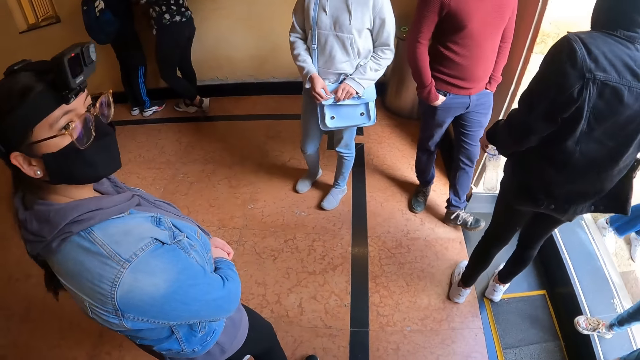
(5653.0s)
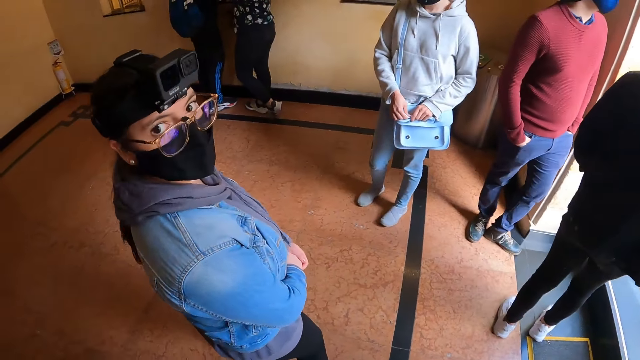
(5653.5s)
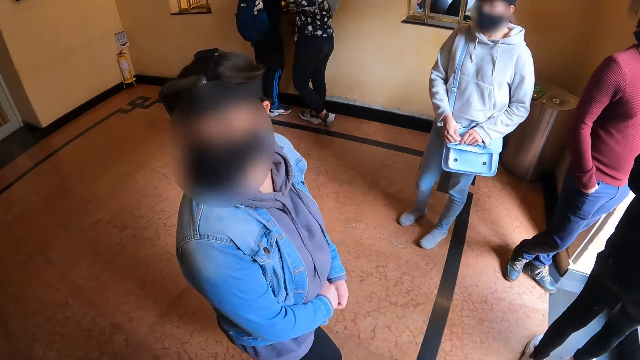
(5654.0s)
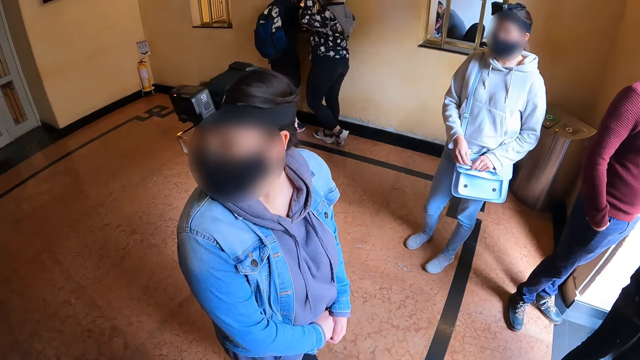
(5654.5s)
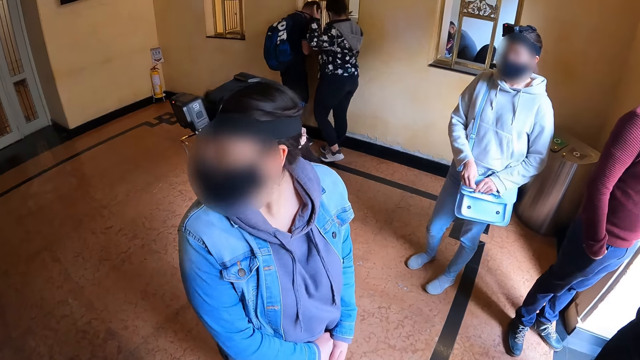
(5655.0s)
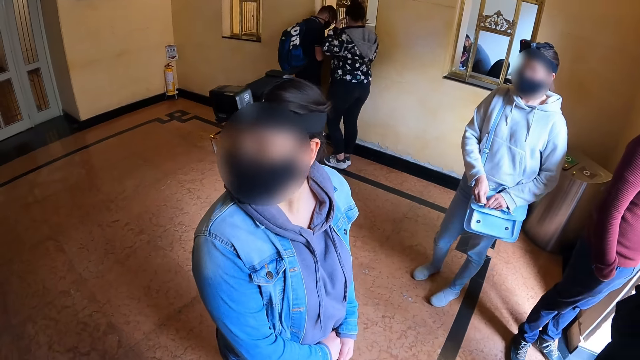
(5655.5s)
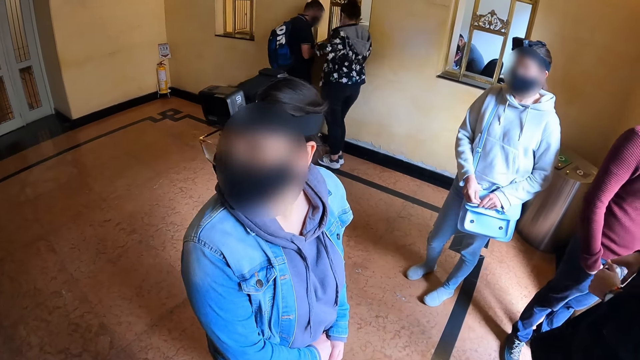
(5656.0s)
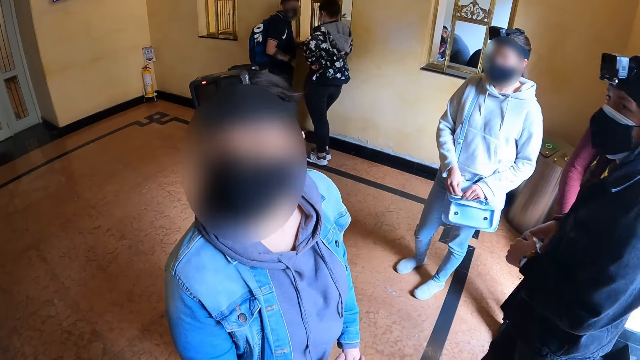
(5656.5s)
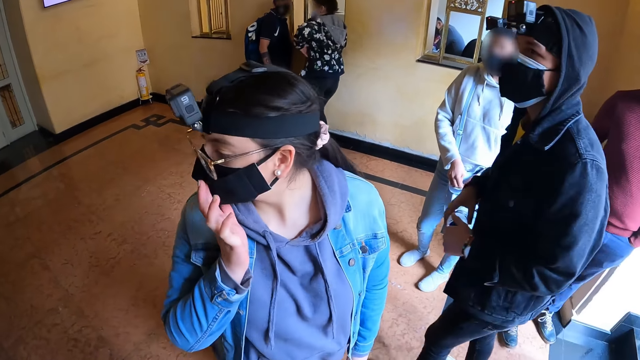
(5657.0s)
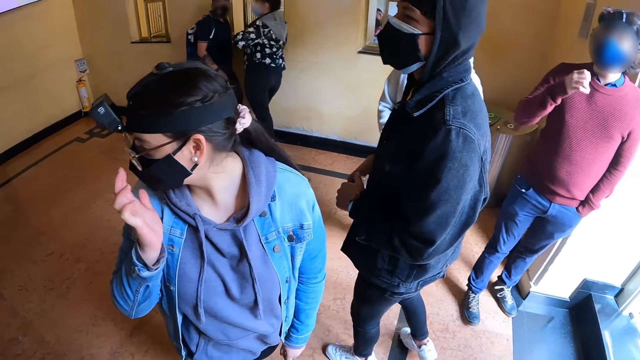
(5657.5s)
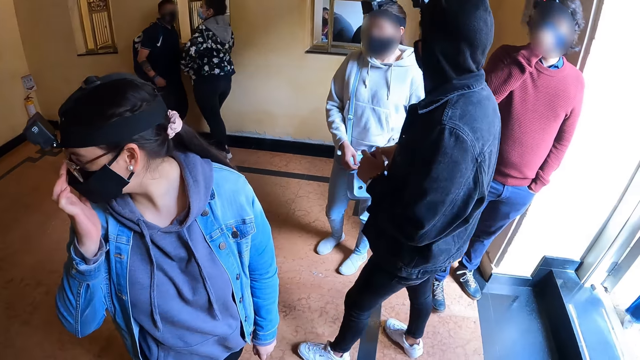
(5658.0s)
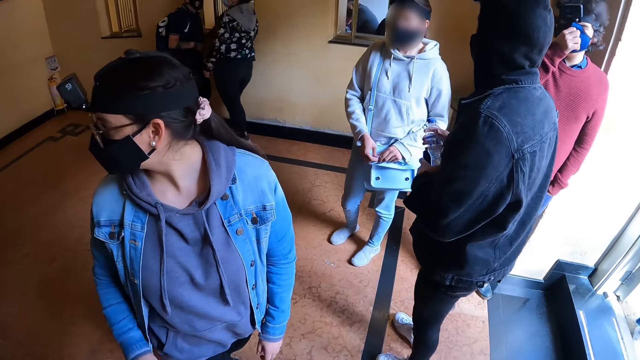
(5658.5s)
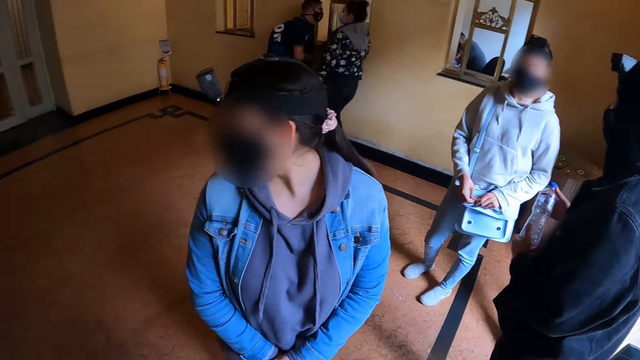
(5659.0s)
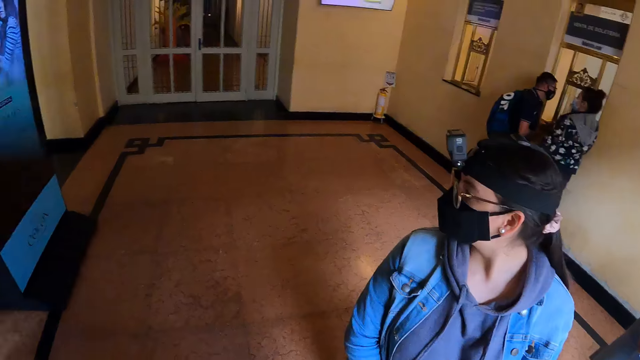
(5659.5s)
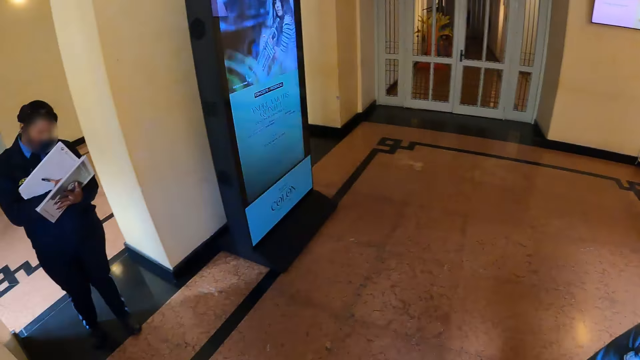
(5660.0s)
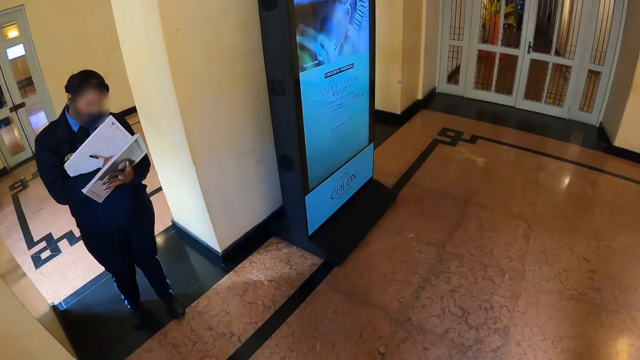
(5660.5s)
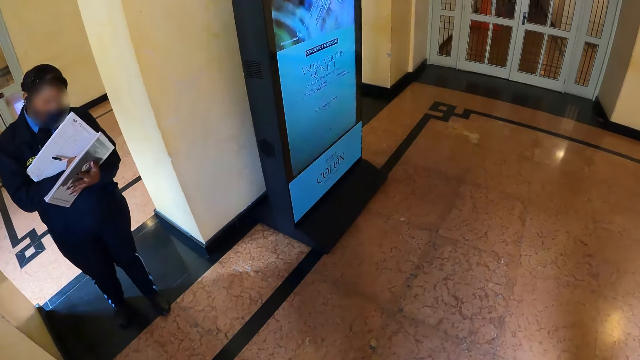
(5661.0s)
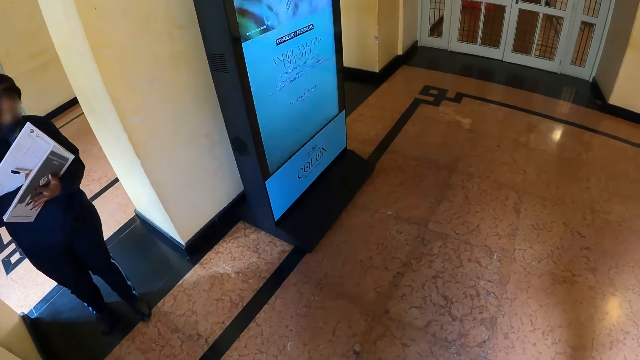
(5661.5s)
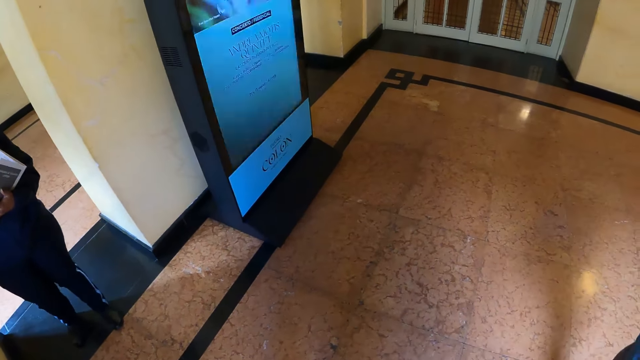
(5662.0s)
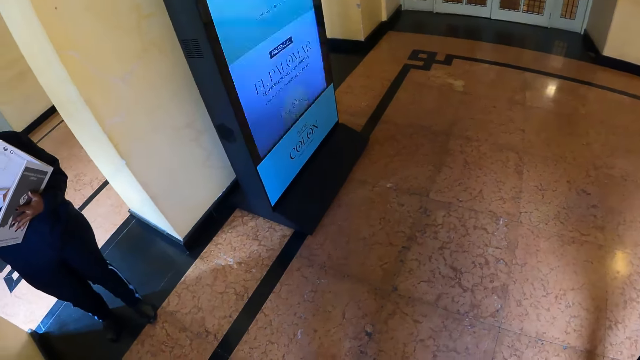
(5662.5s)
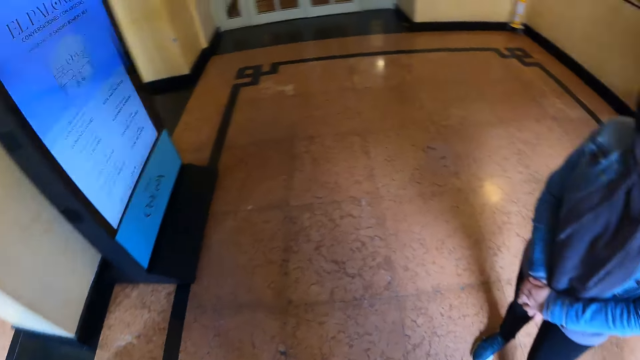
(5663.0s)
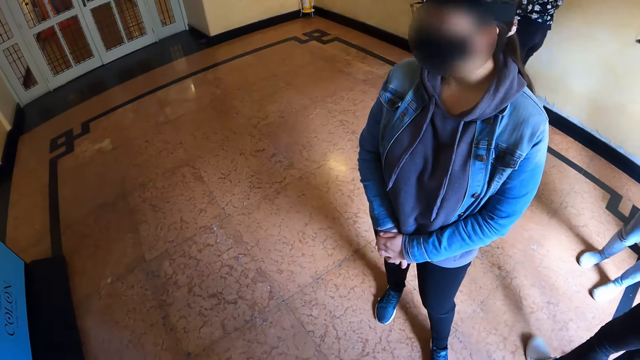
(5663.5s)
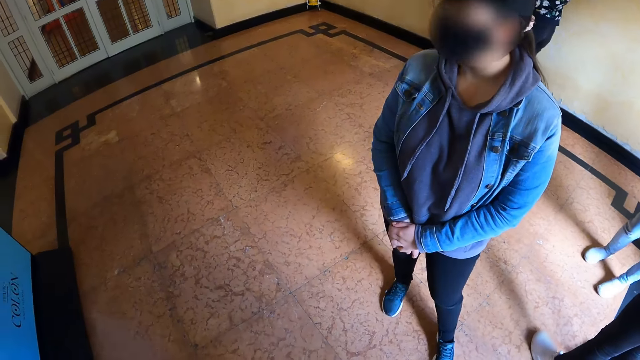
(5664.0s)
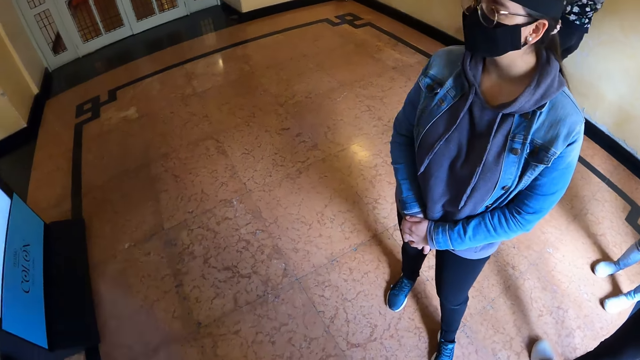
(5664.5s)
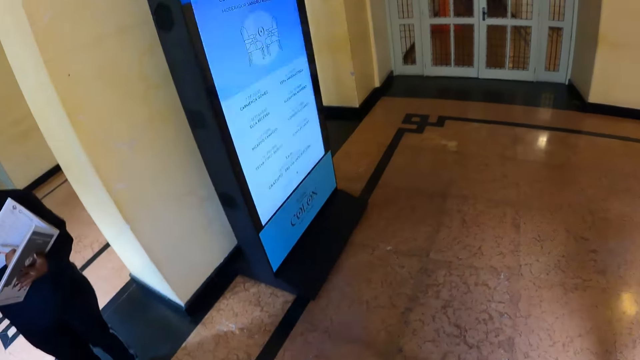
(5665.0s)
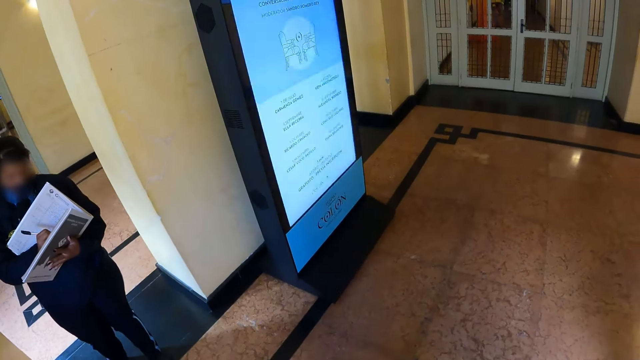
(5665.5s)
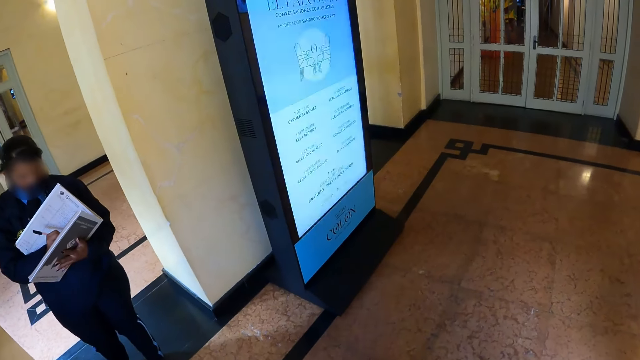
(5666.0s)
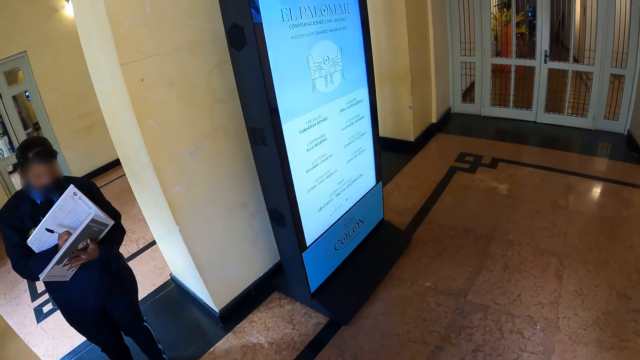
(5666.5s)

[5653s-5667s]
The camera wearer talks to a person. They look around. They look at the advertising display.

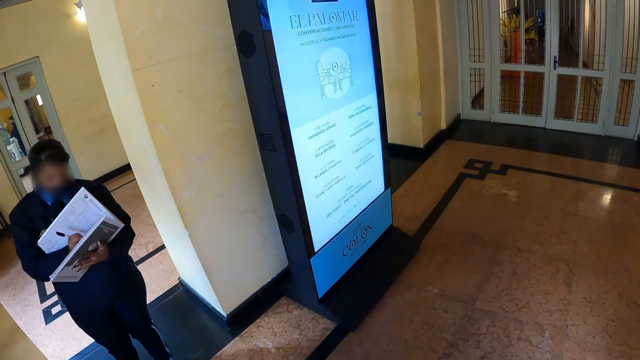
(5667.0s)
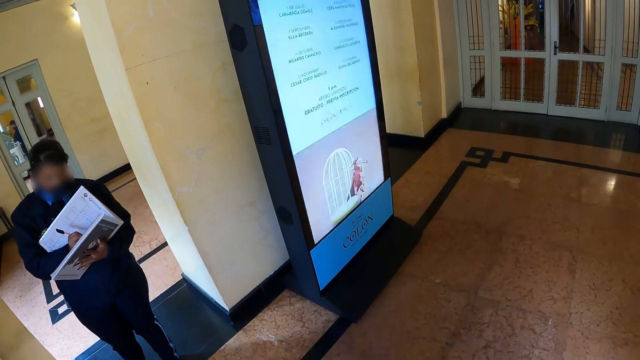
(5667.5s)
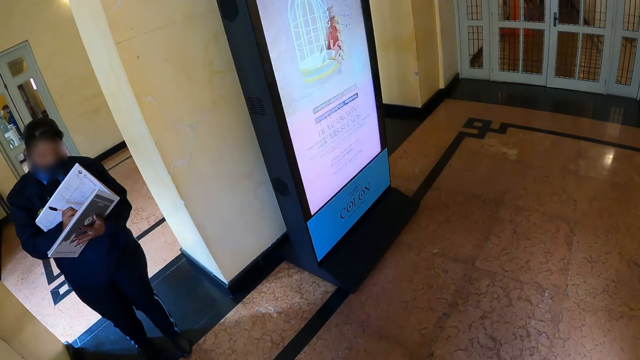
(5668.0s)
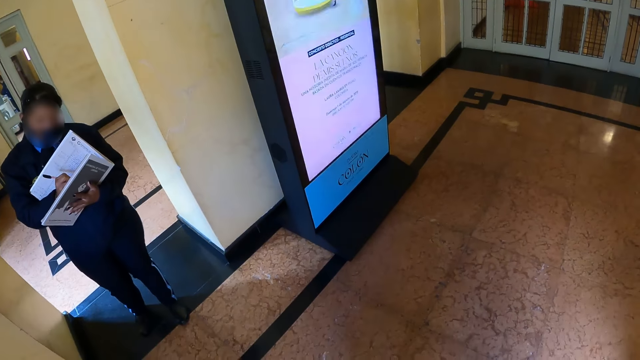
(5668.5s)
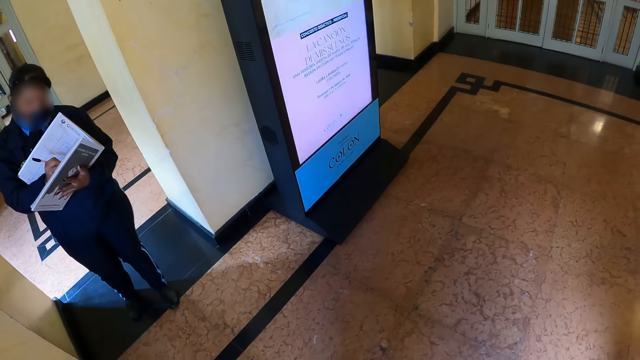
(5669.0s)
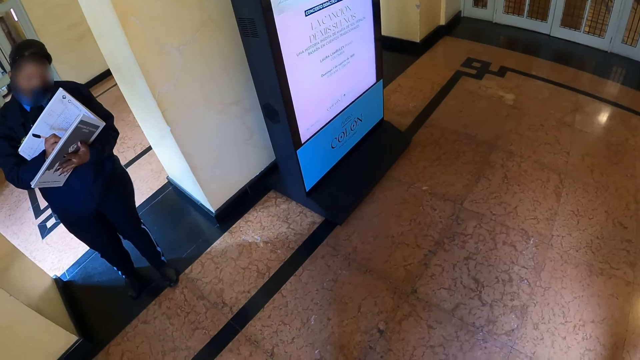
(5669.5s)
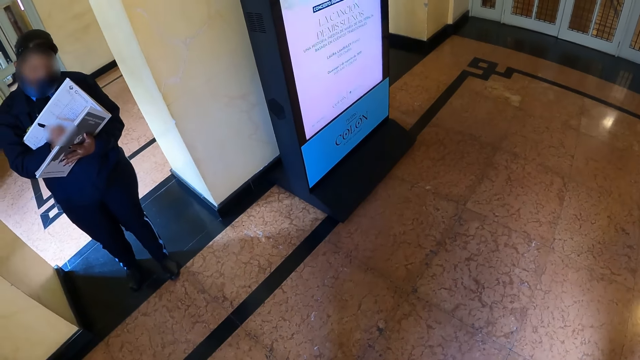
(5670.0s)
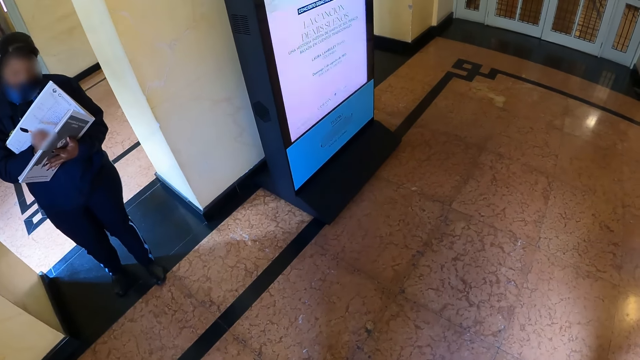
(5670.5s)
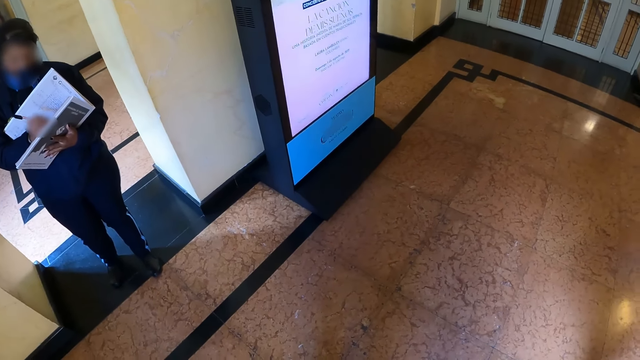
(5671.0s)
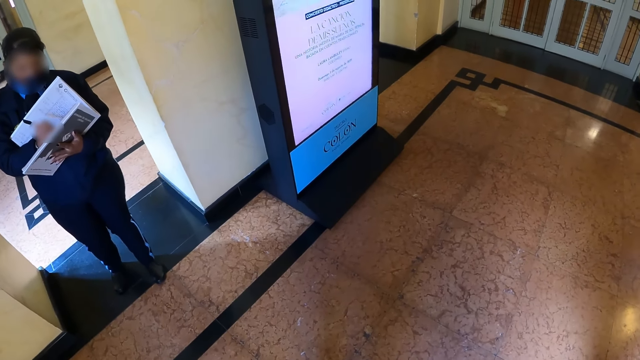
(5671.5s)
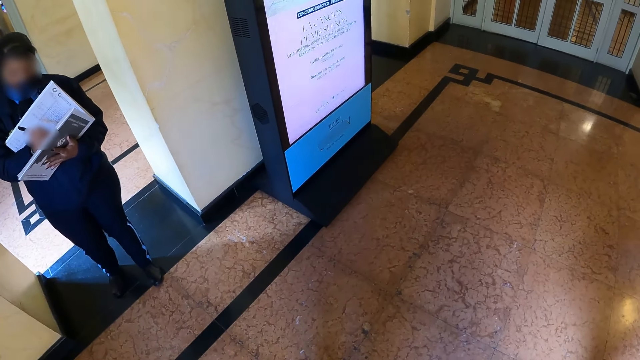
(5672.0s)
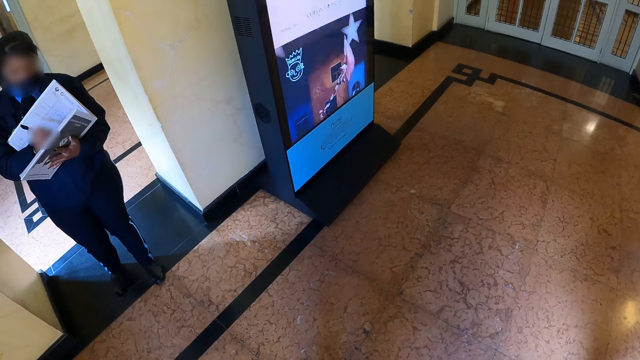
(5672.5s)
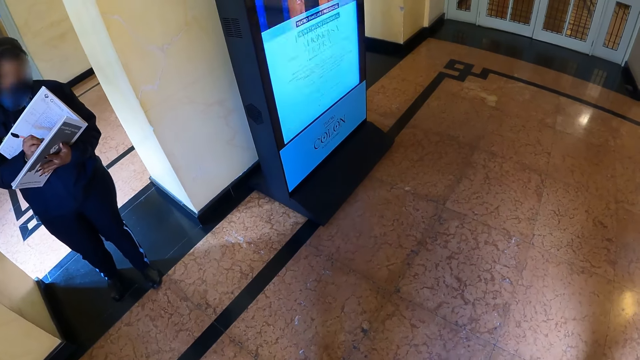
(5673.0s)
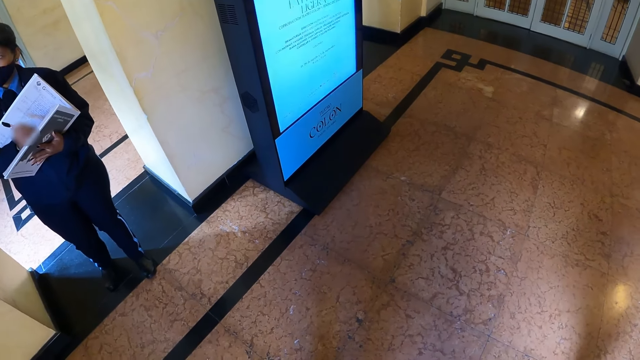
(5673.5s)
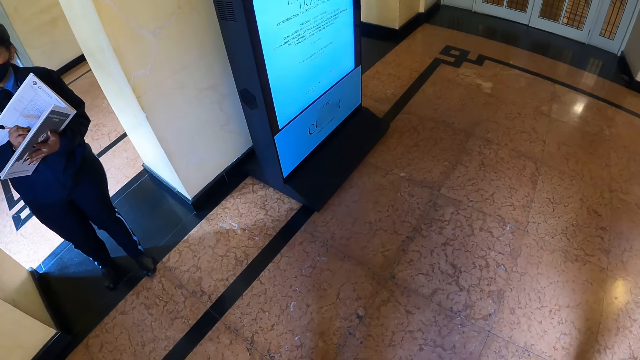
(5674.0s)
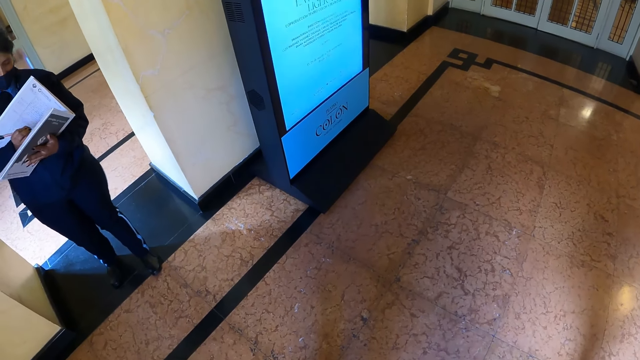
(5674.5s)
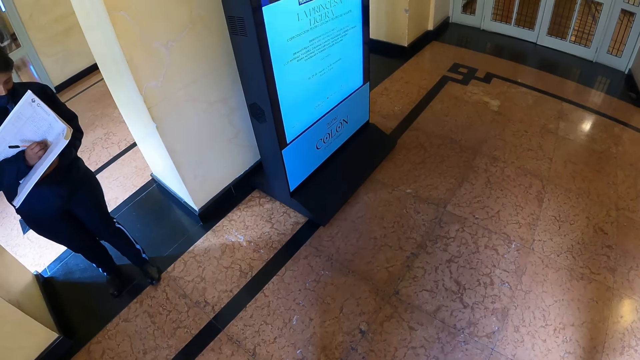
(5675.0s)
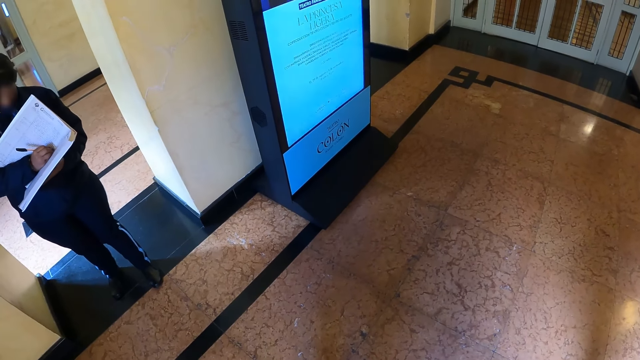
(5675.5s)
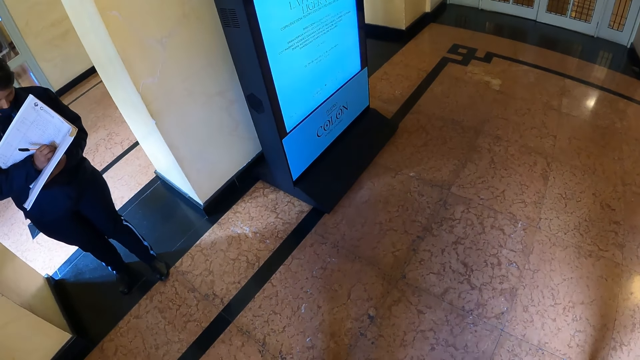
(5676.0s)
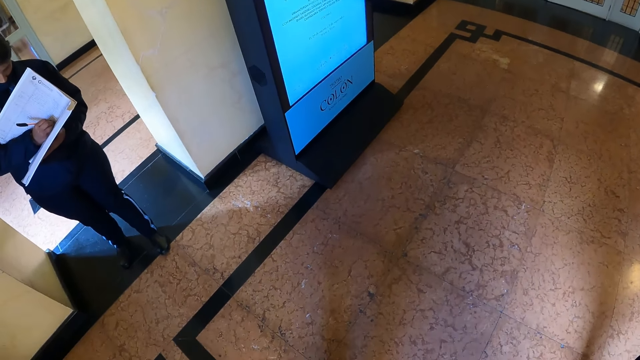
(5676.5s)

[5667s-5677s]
A person writes on a book.
